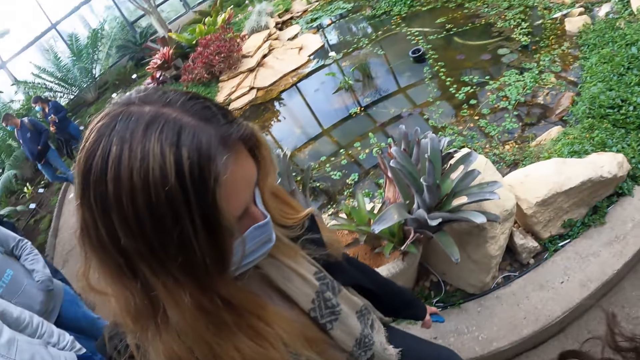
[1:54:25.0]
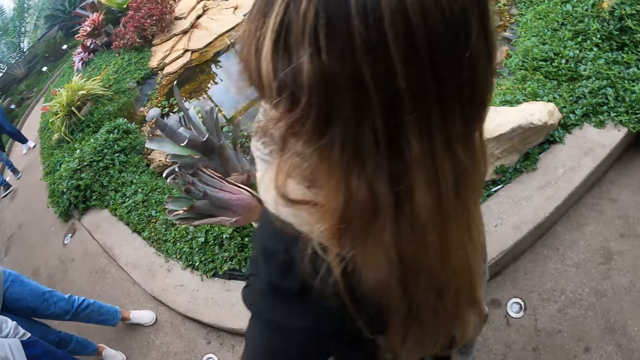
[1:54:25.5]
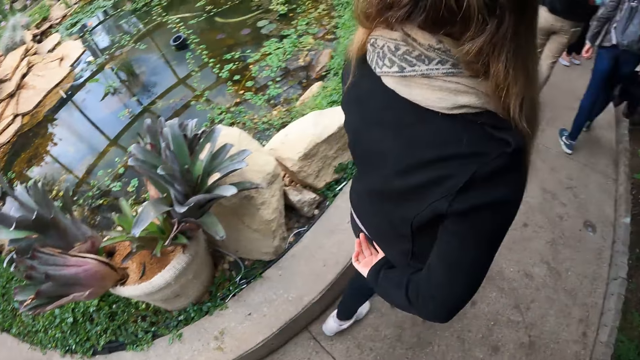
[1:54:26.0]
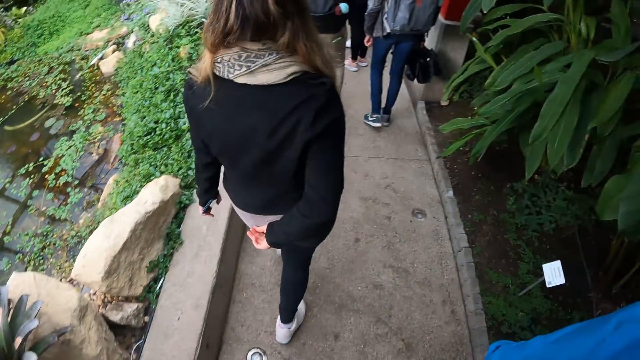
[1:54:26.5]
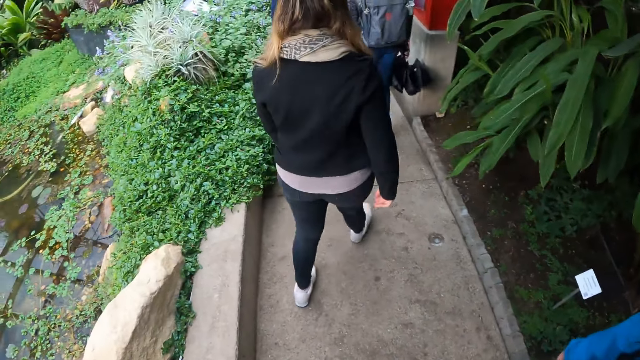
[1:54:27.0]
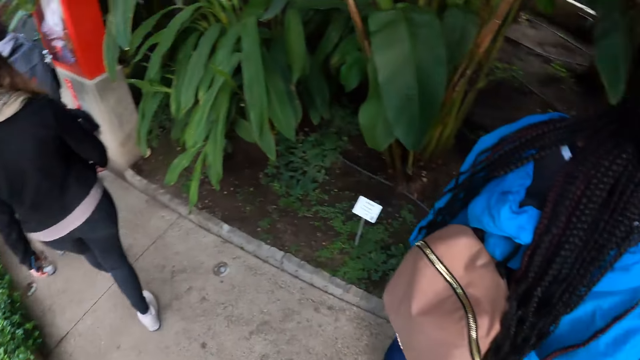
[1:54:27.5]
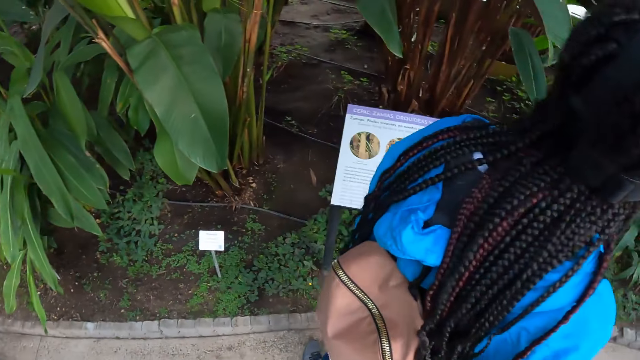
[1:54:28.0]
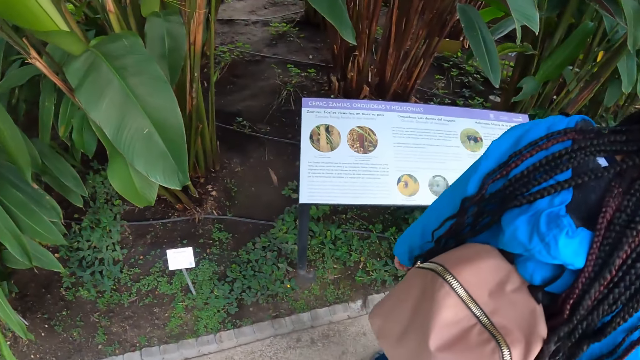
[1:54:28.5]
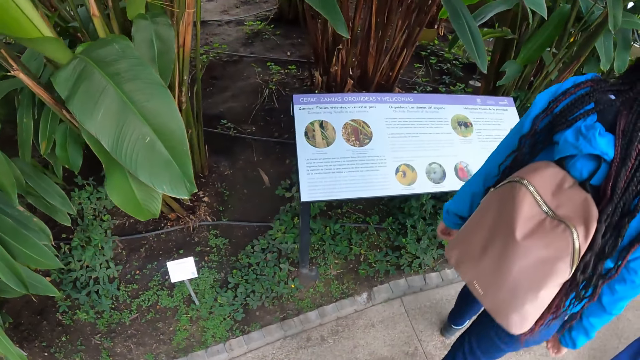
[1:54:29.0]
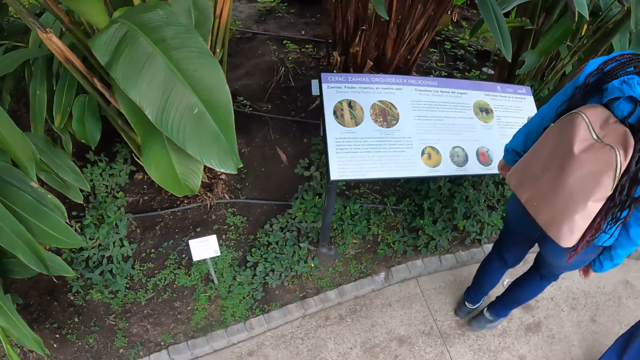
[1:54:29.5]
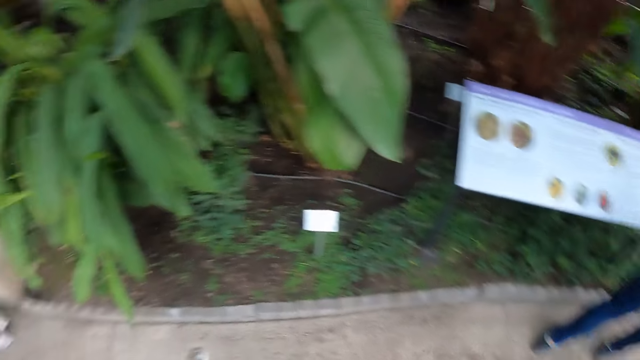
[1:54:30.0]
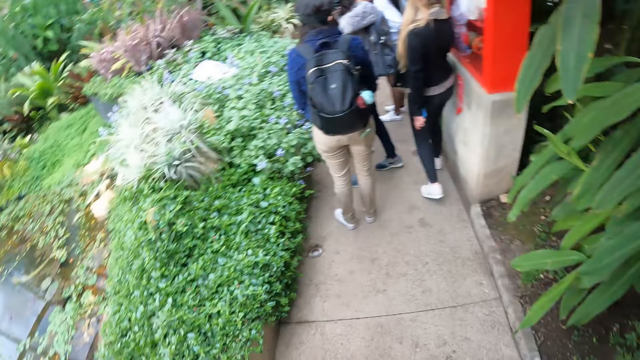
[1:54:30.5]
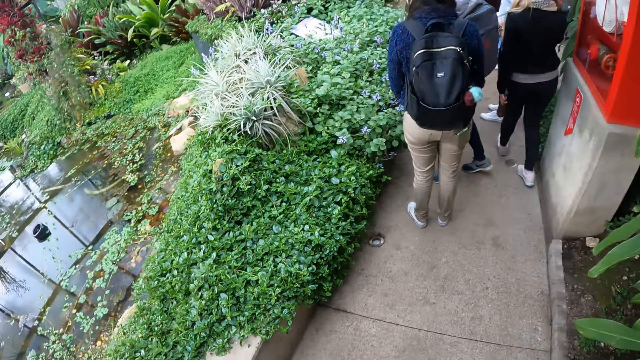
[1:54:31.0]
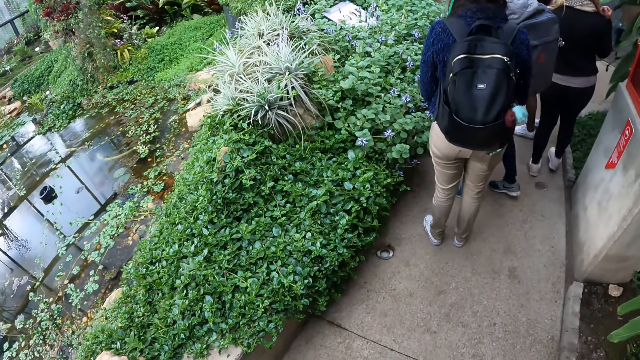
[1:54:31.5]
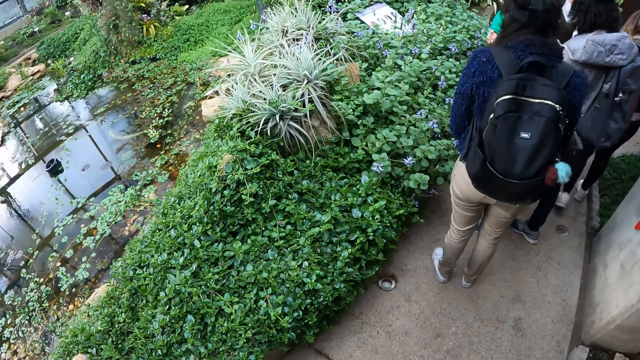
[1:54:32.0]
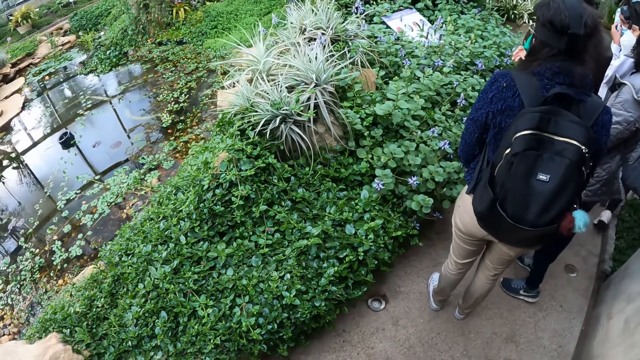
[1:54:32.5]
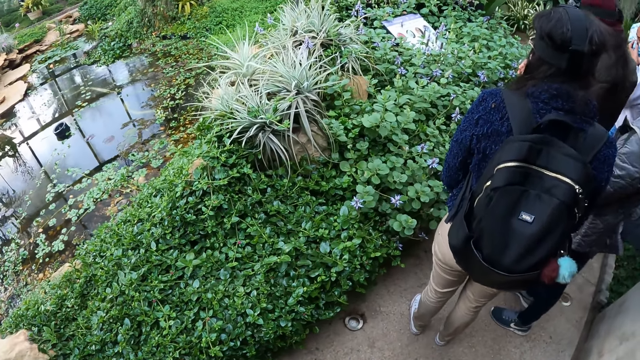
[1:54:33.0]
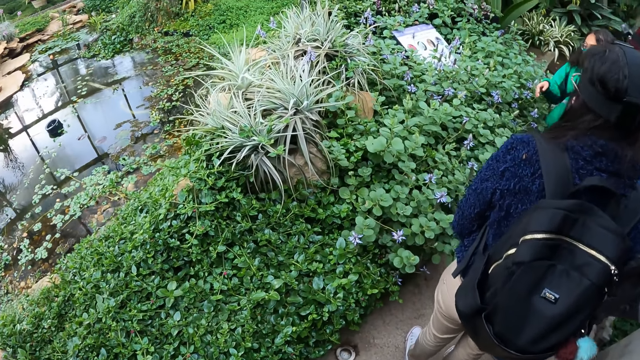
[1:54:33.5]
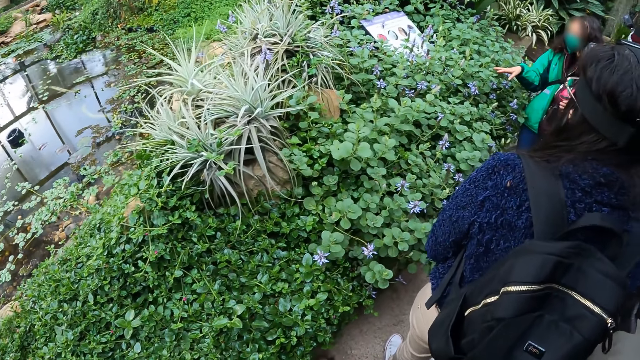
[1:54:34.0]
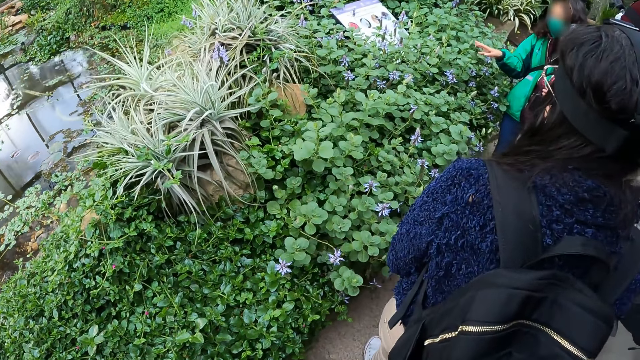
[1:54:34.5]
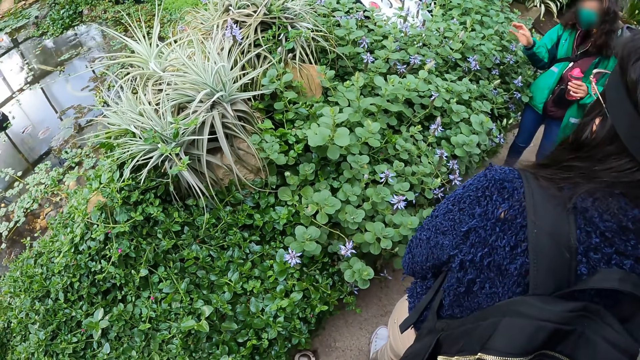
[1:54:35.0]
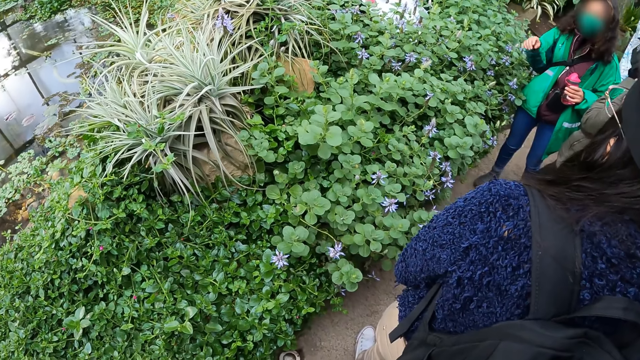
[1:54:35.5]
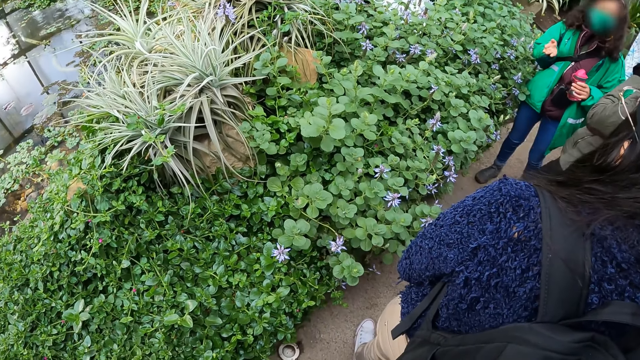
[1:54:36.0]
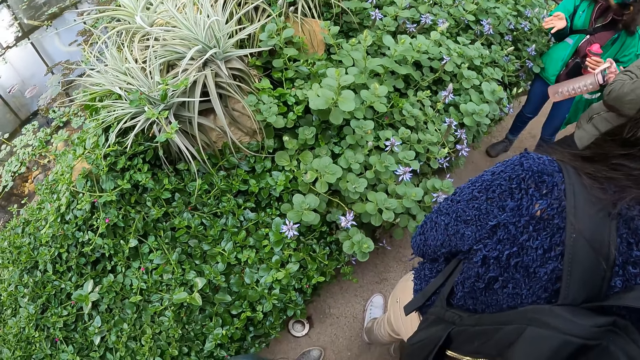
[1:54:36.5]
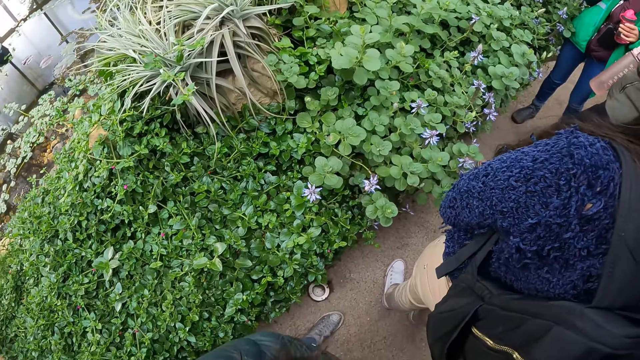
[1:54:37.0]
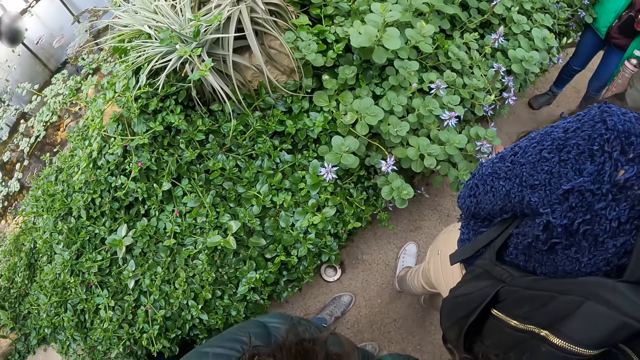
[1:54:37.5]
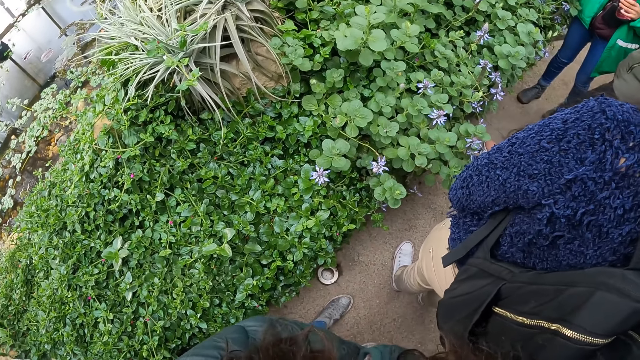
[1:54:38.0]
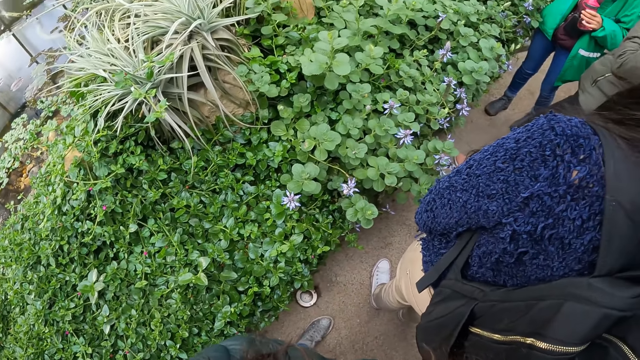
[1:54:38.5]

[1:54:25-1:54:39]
The camera wearer stares around the garden. They observe a plant in the show garden with a group of people. An instructor interacts with the camera wearer and the group of people.

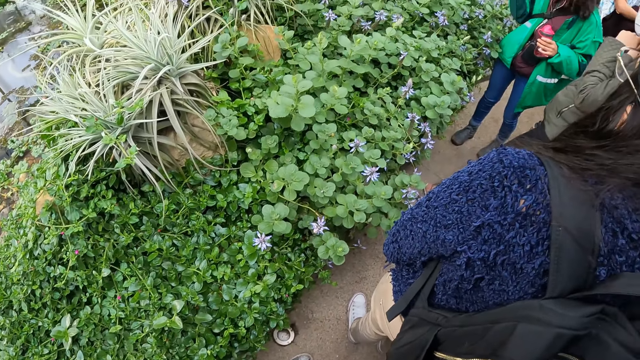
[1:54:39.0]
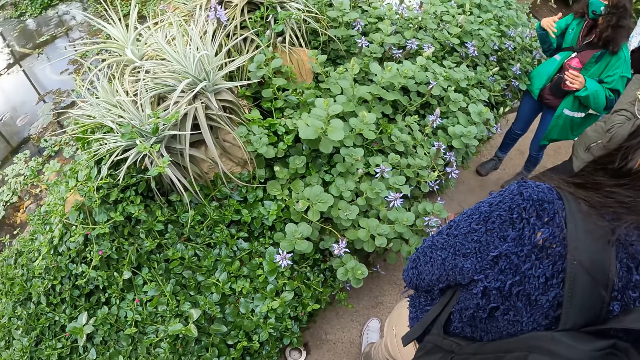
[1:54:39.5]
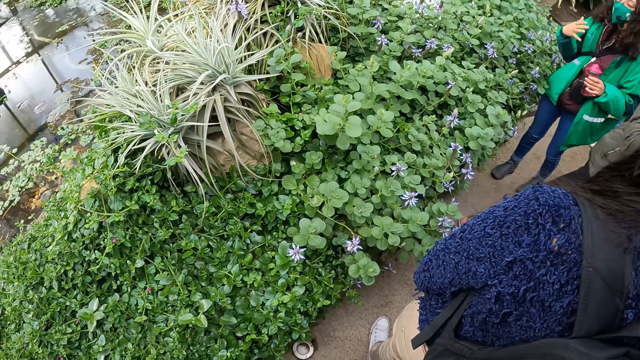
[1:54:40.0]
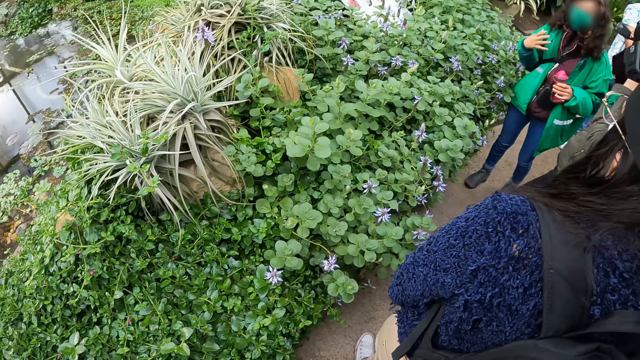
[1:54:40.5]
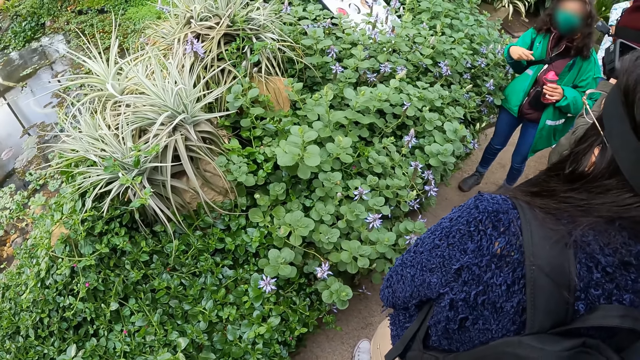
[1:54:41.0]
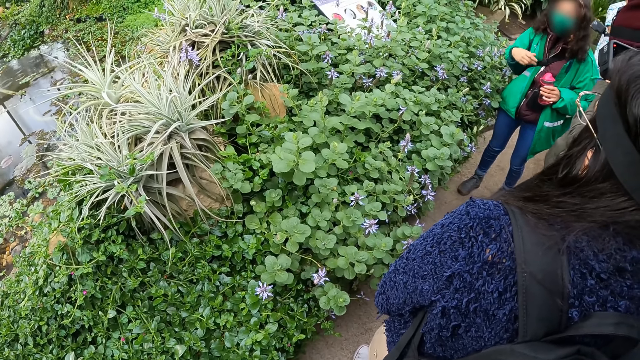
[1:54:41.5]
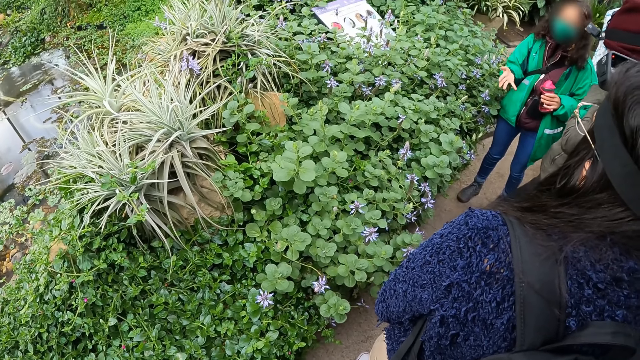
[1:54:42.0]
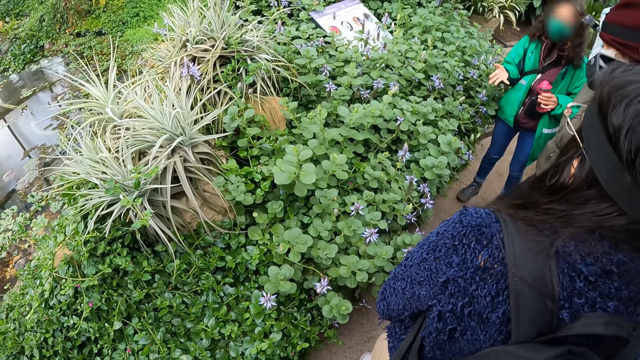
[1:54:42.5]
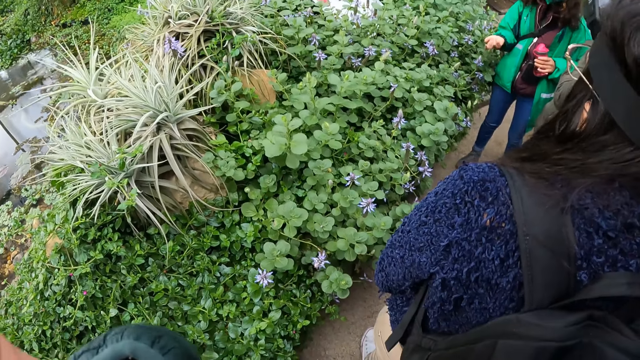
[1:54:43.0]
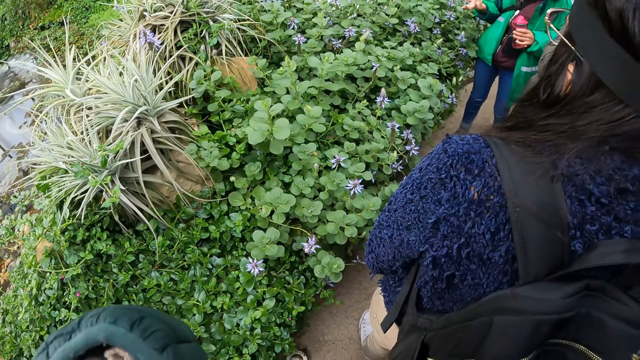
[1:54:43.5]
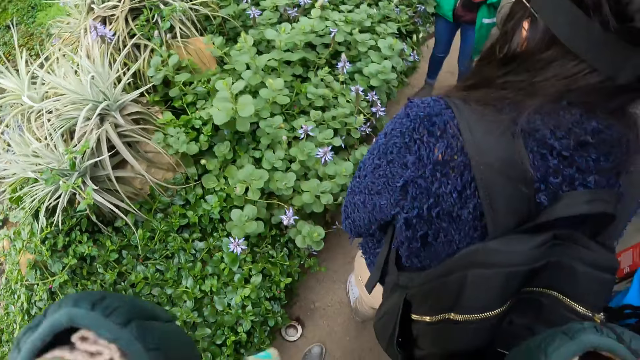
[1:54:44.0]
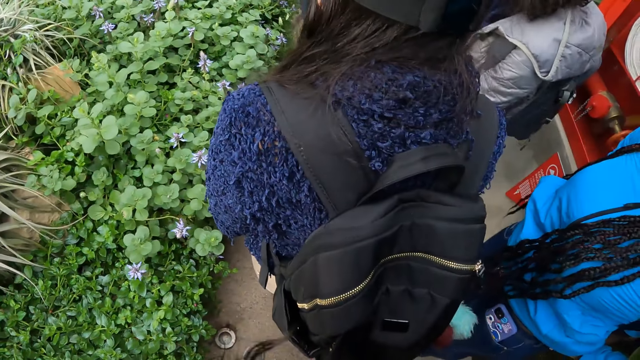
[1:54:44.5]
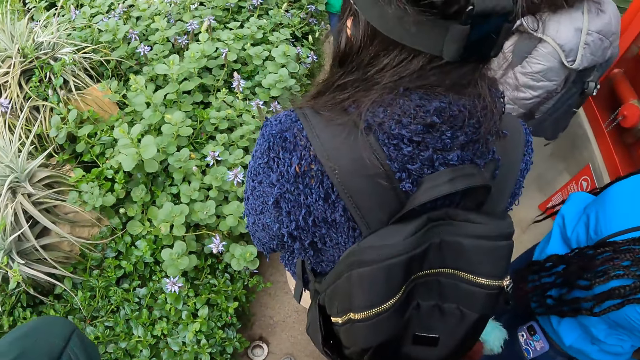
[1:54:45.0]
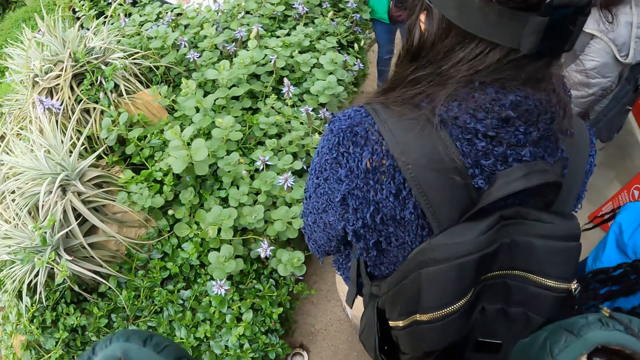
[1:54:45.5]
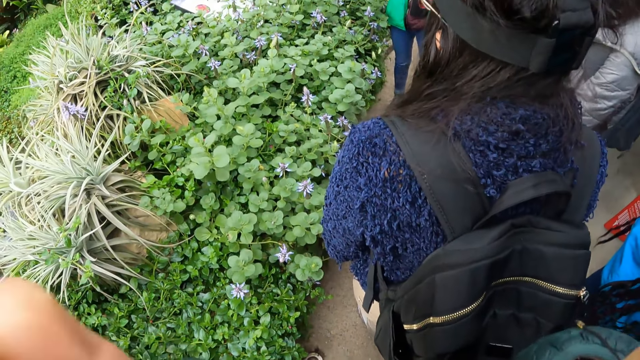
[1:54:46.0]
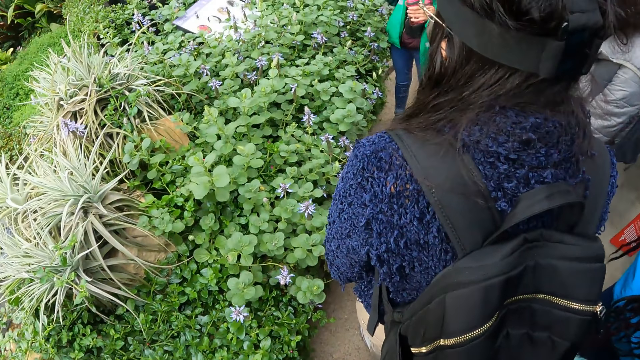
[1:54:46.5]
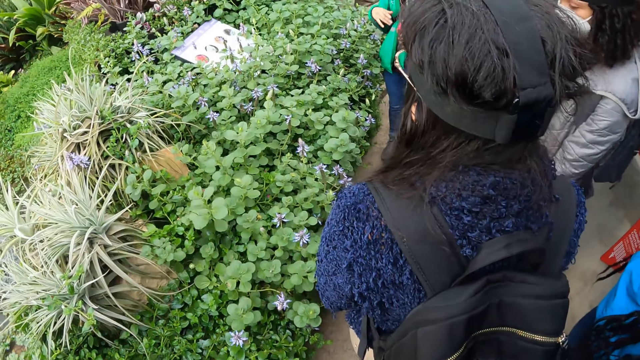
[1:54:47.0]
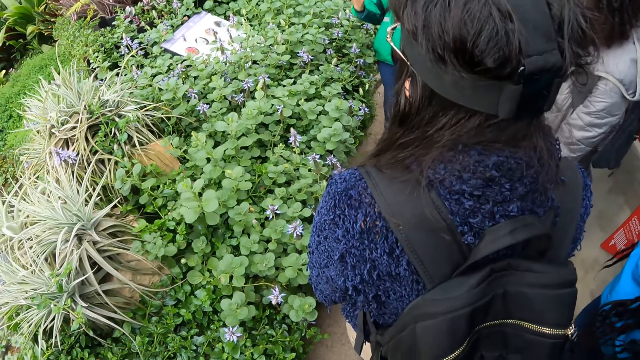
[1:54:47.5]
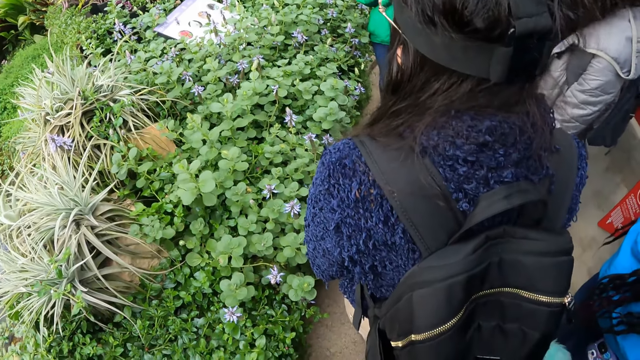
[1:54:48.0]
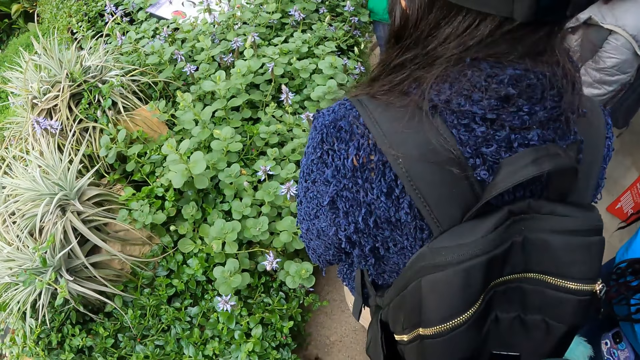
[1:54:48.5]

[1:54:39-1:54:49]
The camera wearer raises both hands to their head. They align their hair with their hands. They lower both hands from their head. They stare around the garden.
